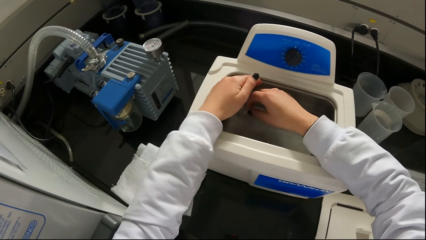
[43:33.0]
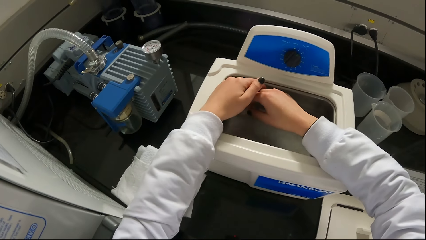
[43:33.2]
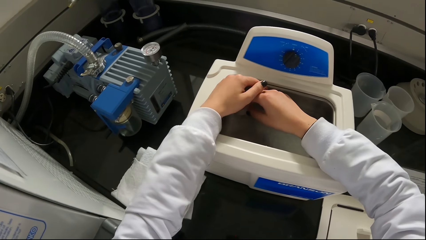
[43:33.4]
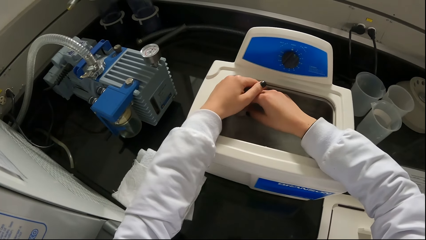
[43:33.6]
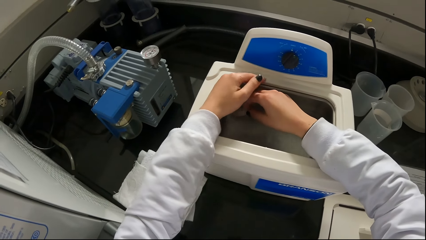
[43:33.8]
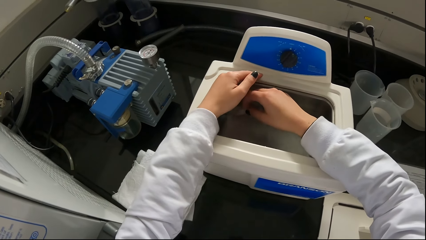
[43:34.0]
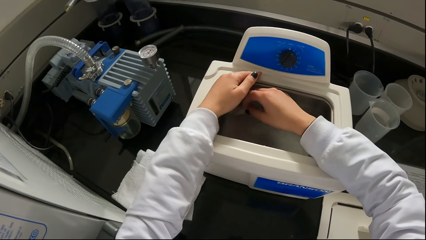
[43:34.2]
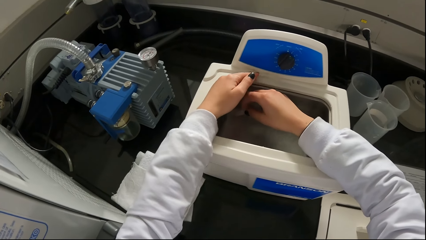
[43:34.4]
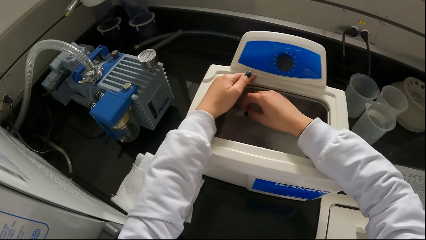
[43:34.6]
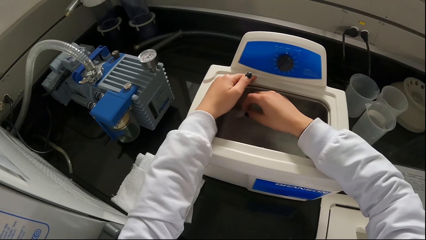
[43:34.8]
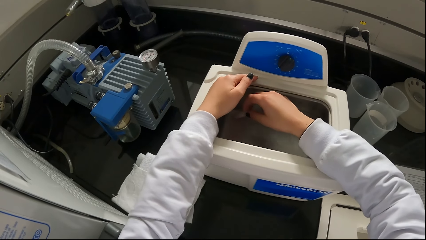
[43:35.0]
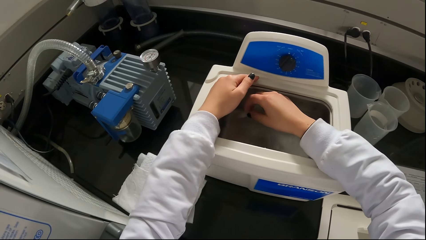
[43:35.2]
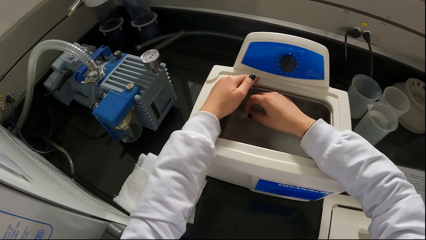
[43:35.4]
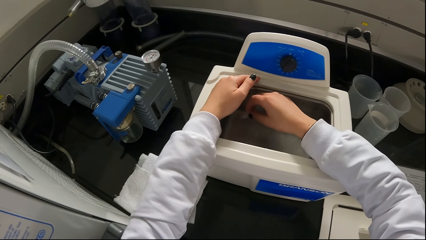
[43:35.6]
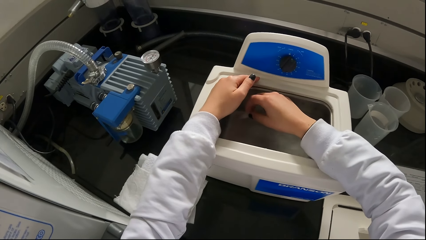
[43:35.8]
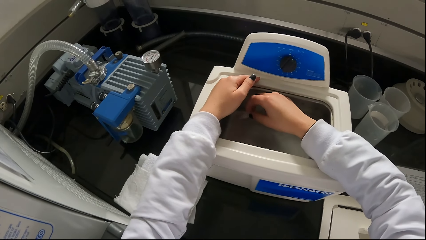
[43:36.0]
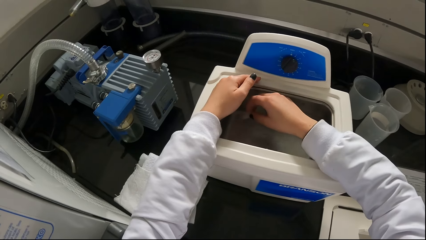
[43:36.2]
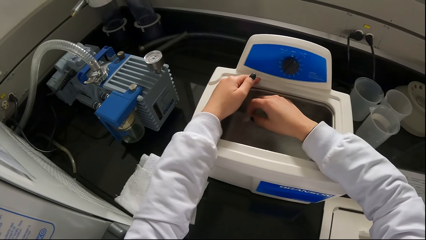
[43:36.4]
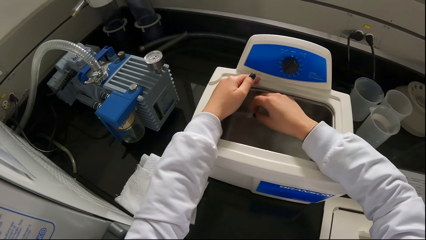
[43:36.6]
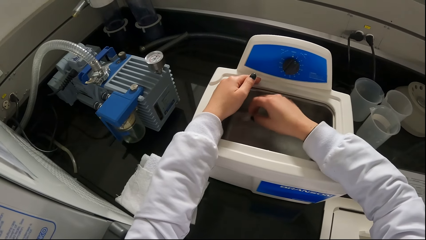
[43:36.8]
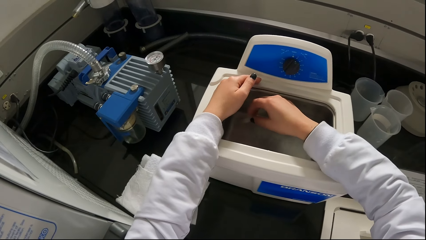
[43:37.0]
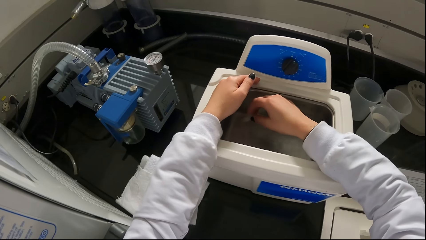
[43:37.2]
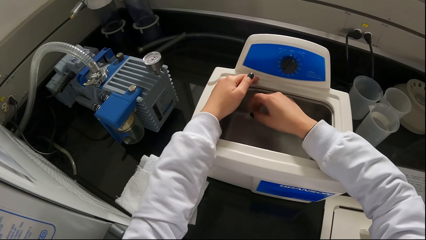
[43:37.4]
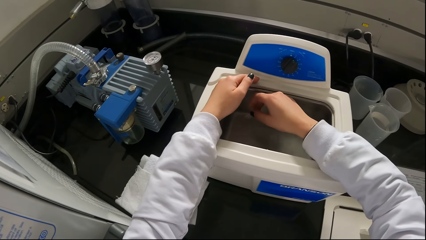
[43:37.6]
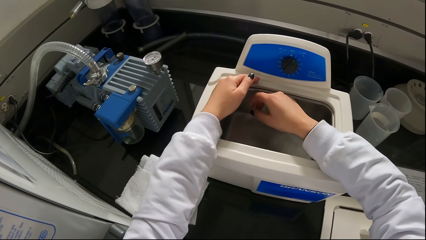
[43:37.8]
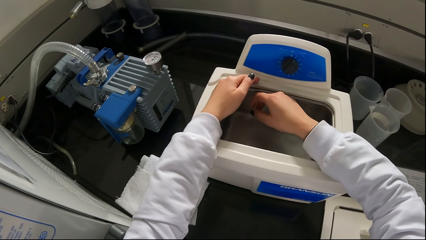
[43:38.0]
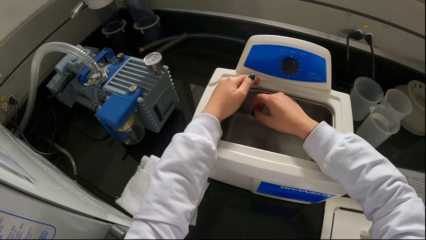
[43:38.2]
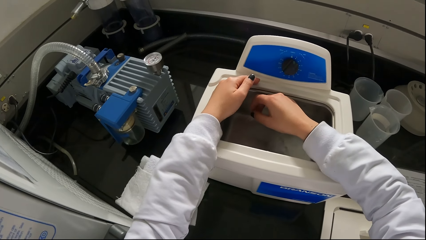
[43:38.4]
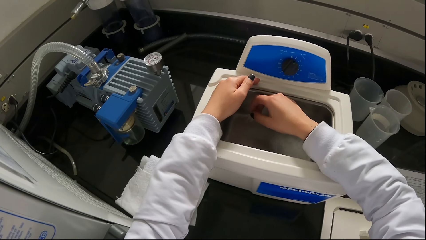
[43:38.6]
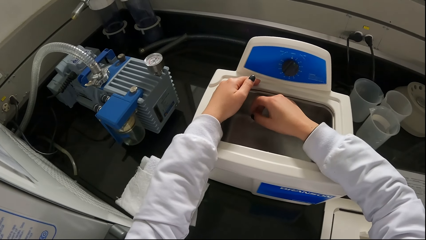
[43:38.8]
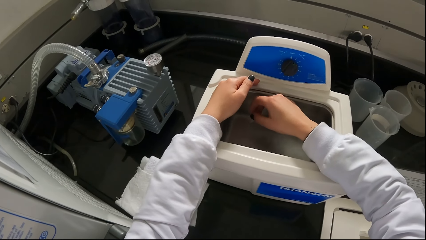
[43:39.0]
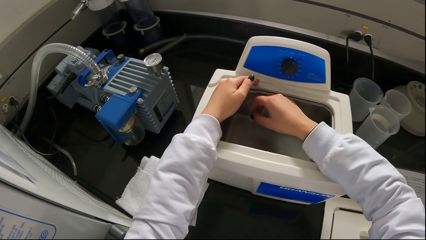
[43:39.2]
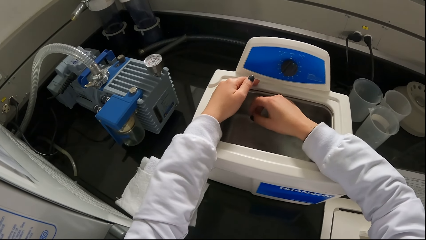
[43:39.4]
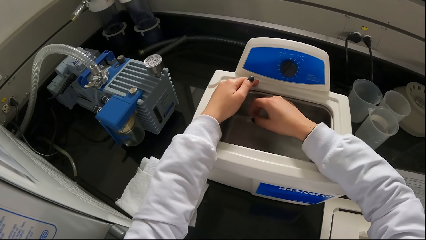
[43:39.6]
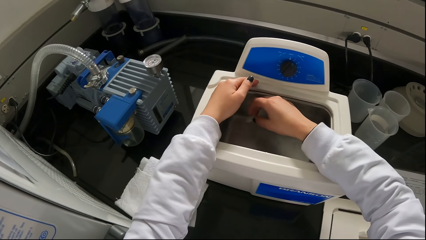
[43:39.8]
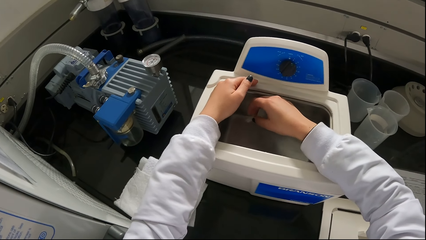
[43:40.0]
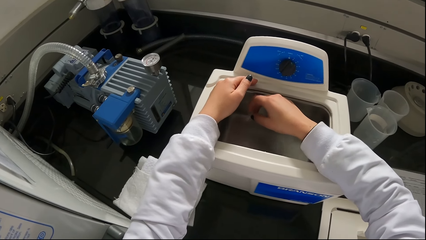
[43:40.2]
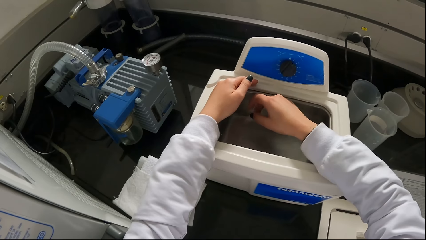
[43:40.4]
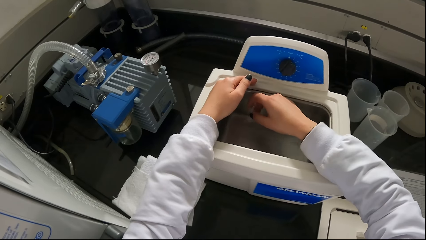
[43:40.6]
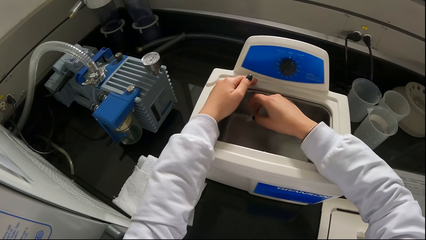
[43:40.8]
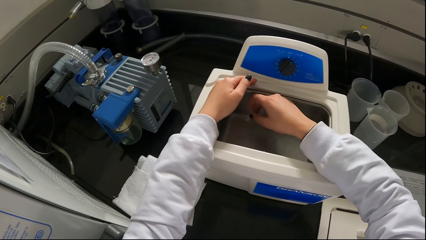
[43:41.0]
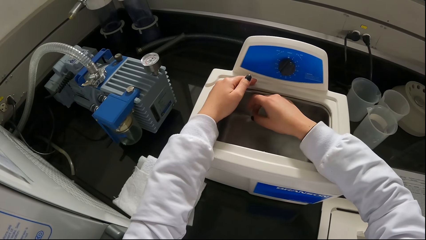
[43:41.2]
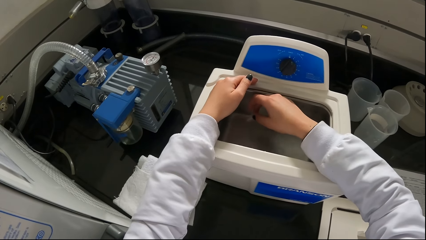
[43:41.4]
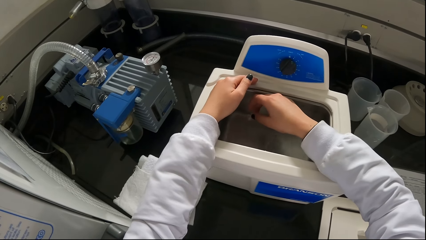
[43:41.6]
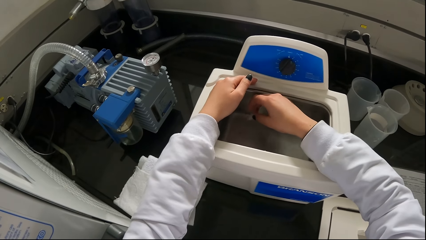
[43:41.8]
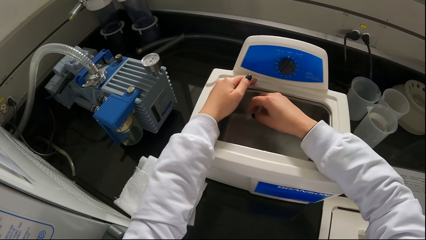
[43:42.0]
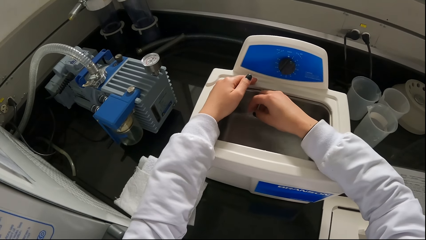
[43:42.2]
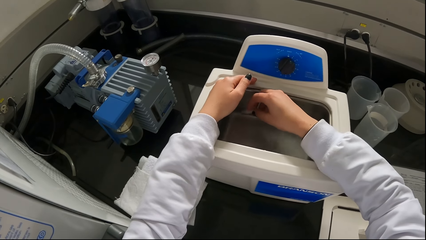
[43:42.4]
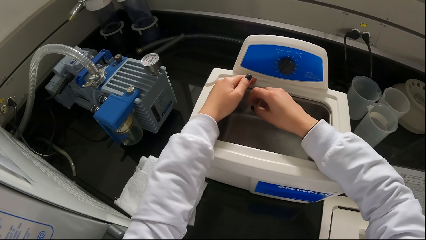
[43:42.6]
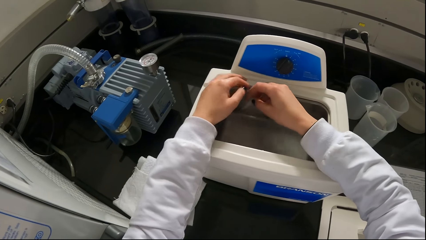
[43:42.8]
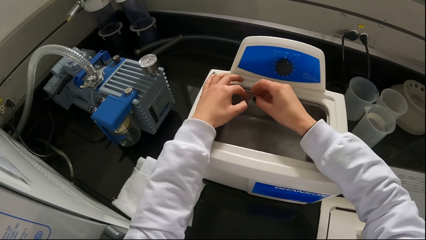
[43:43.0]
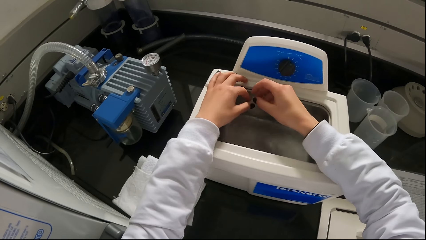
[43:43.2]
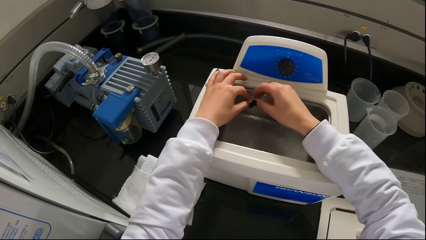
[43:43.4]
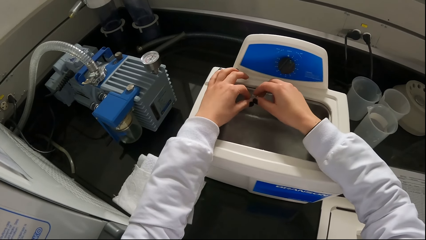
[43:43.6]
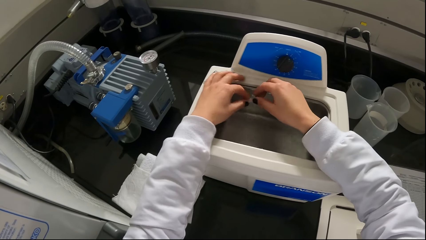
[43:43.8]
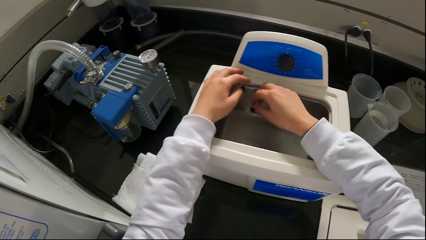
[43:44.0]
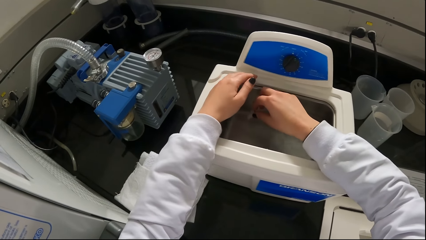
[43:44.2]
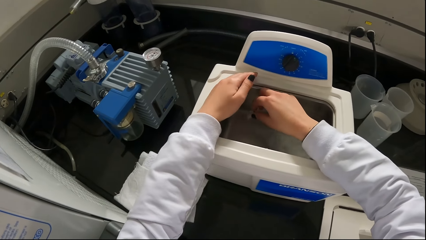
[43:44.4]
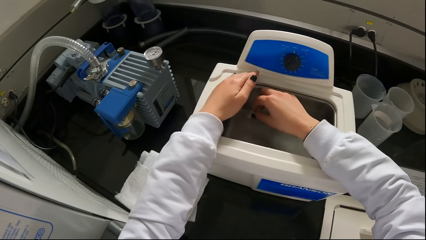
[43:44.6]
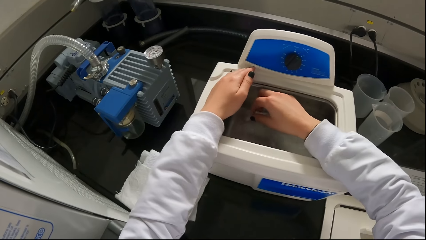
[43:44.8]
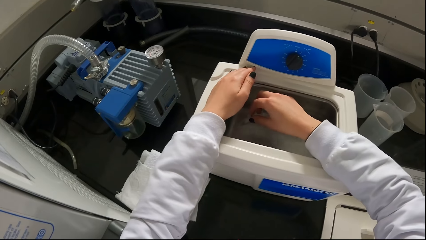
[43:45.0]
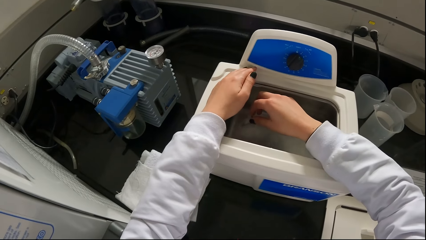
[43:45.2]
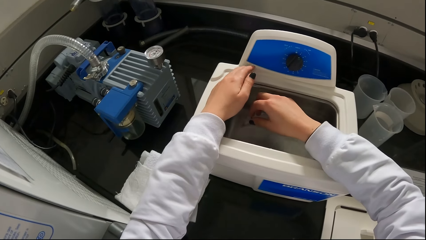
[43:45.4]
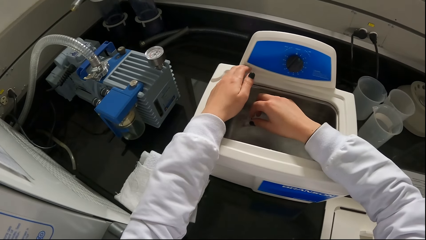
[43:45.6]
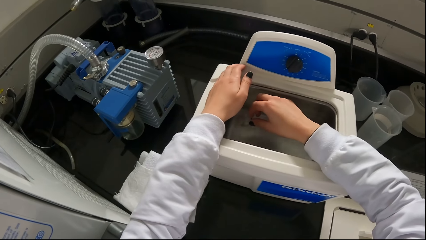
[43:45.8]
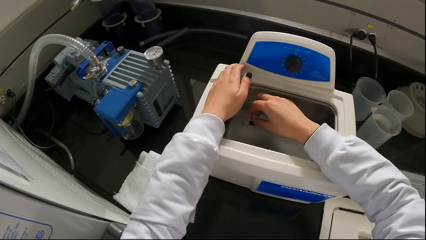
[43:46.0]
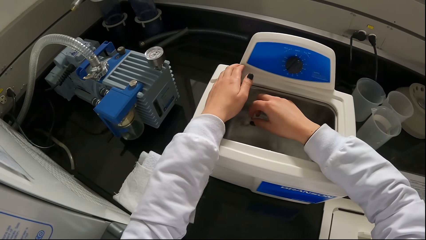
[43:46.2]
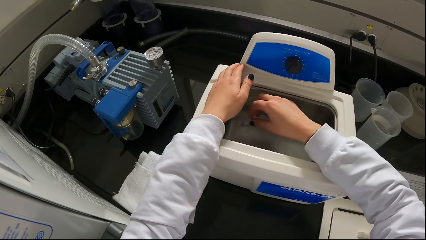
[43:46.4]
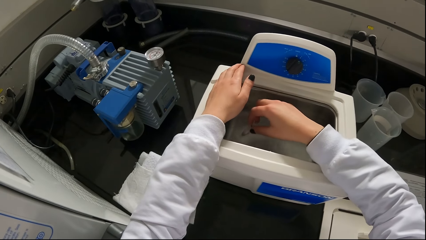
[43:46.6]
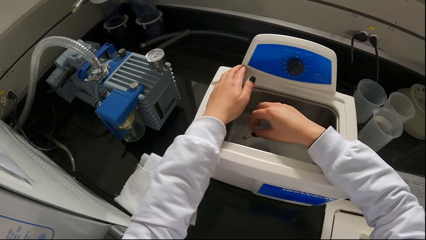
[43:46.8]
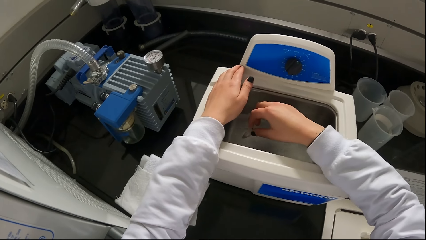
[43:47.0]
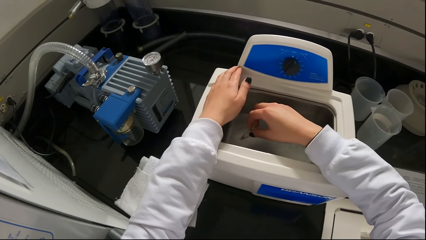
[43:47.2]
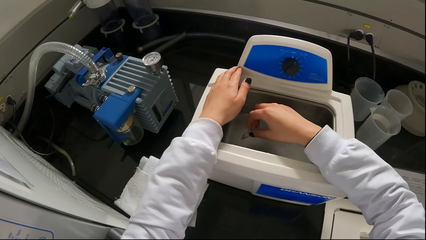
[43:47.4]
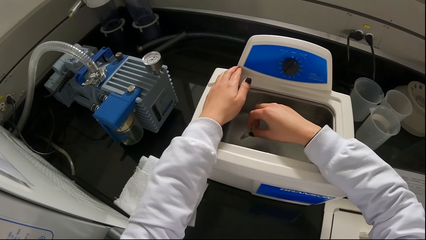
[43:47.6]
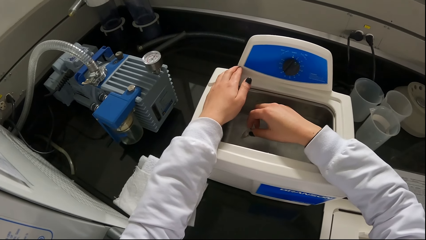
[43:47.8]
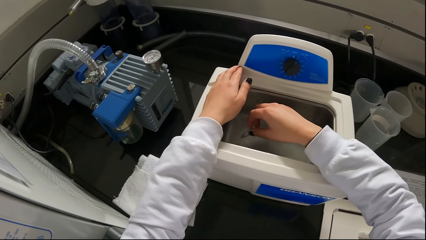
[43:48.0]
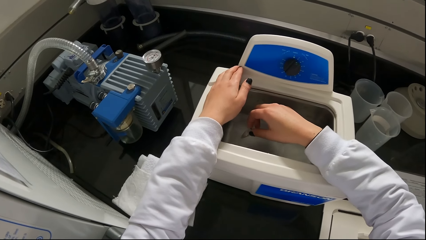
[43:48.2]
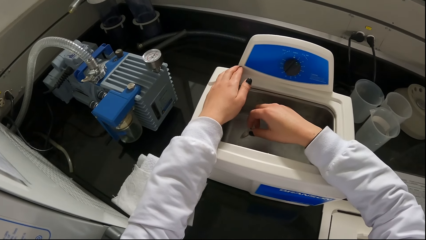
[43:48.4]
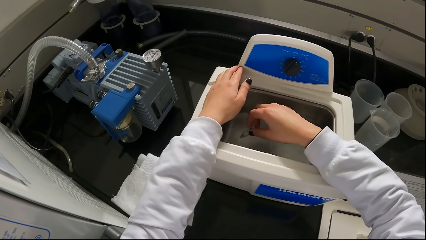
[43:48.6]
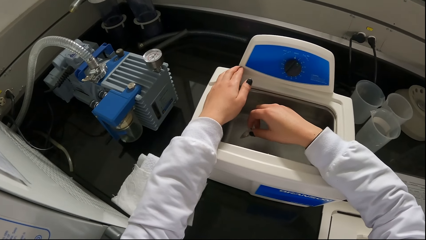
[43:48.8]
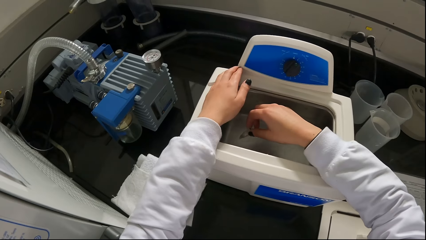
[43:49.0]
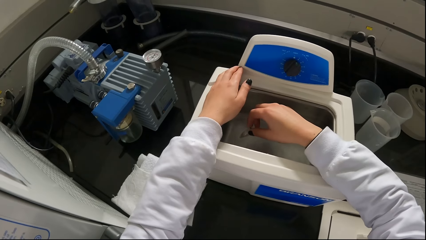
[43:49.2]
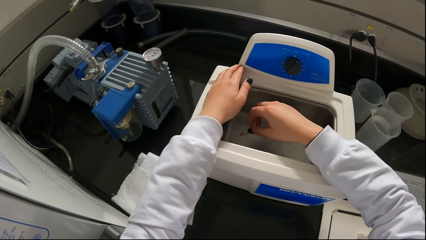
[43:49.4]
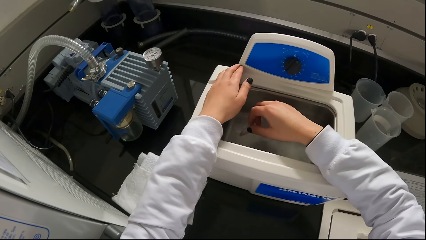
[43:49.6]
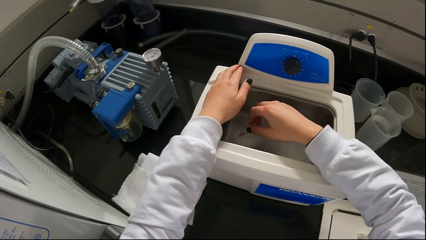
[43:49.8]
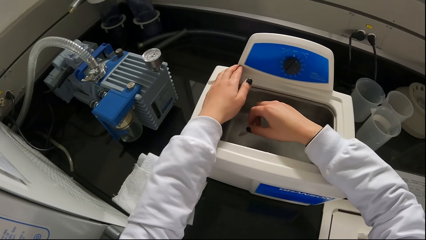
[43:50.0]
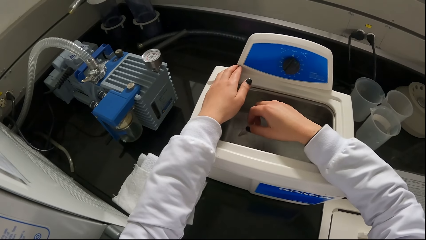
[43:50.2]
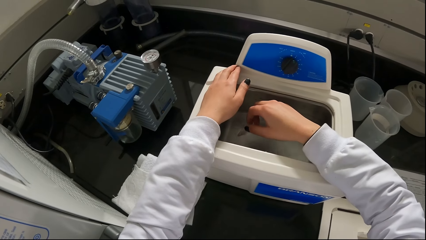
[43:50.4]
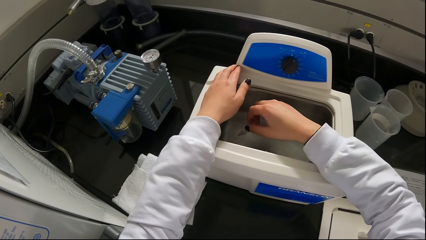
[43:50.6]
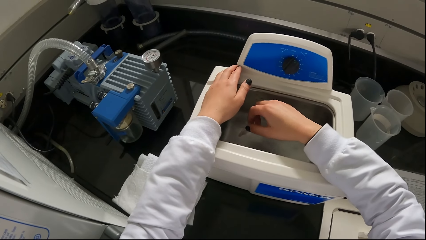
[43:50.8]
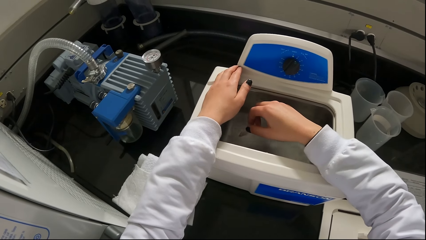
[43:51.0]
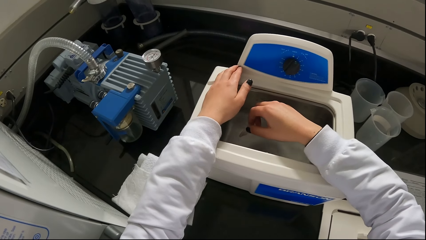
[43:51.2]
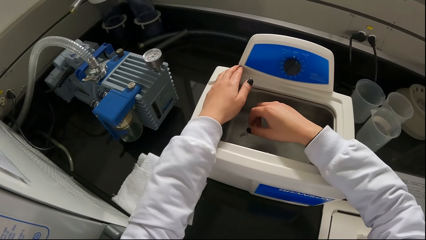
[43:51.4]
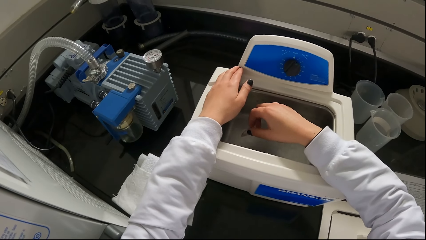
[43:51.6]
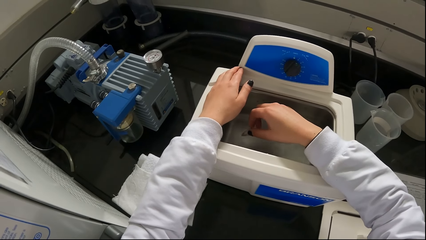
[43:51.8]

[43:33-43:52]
The camera wearer dips the ceramic beaker in the fluid in the ultrasonic cleaner with his right hand. He shades the ceramic beaker in his right hand with his left hand. He removes the ceramic beaker in his right hand out of the fluid in the ultrasonic cleaner. He holds the ceramic beaker with both hands. He moves something inside the water. He dips the ceramic beaker in the fluid in the ultrasonic cleaner with his right hand. He places his left hand on the ultrasonic cleaner.
